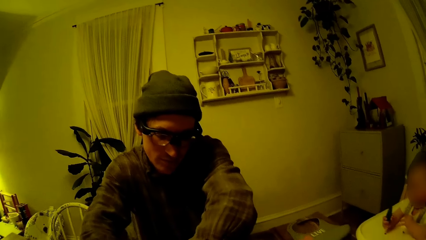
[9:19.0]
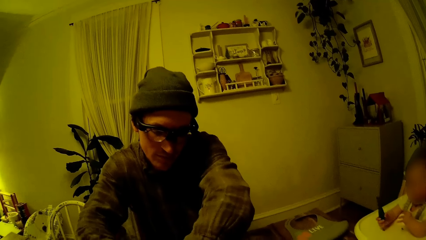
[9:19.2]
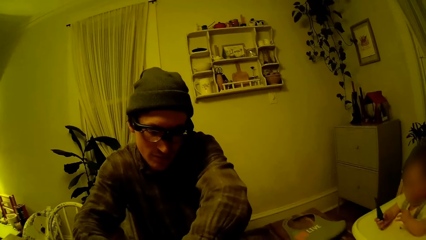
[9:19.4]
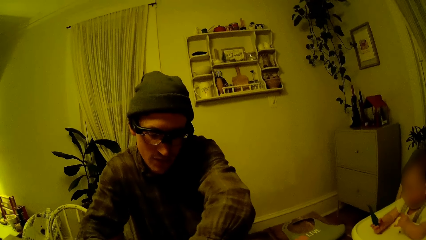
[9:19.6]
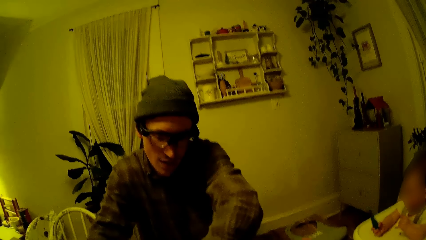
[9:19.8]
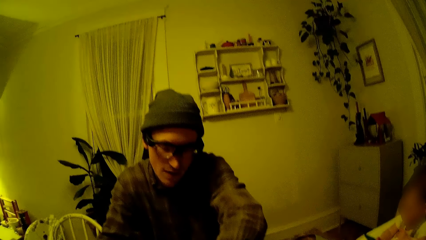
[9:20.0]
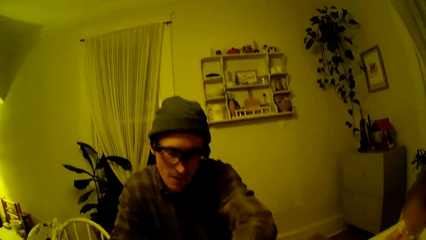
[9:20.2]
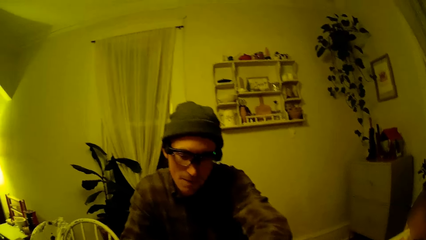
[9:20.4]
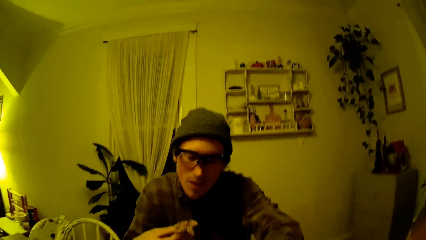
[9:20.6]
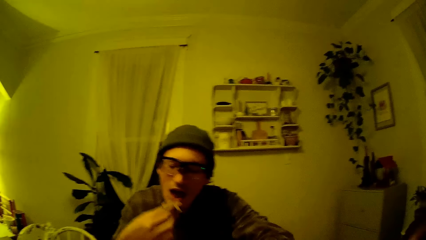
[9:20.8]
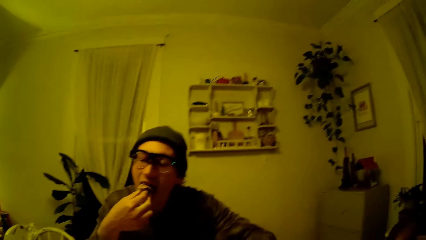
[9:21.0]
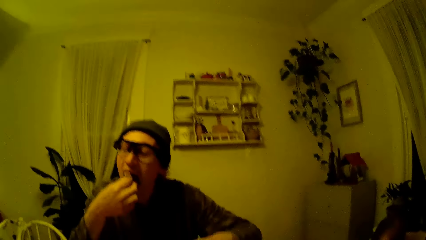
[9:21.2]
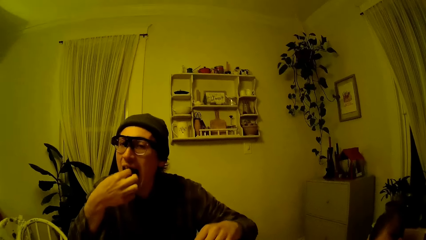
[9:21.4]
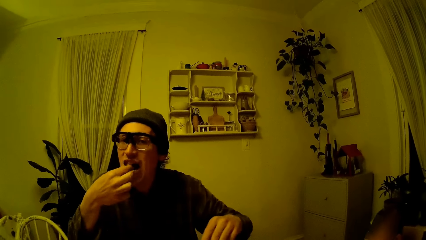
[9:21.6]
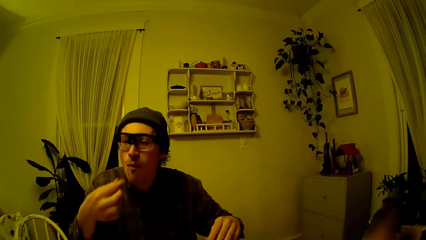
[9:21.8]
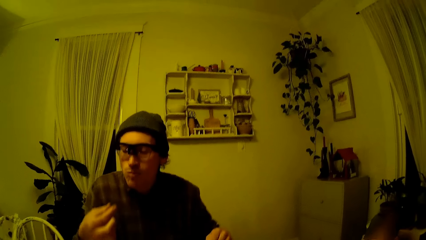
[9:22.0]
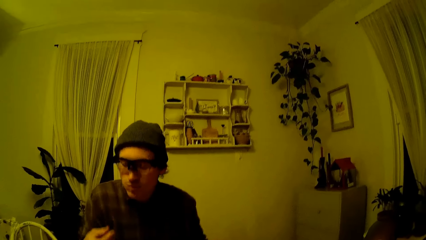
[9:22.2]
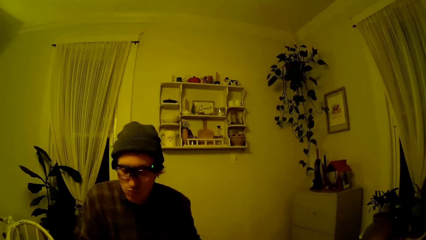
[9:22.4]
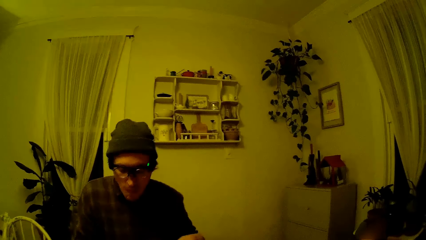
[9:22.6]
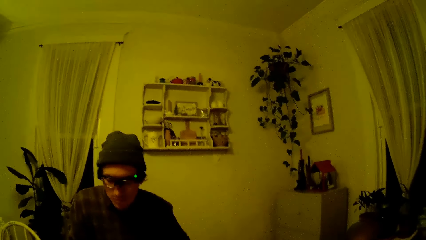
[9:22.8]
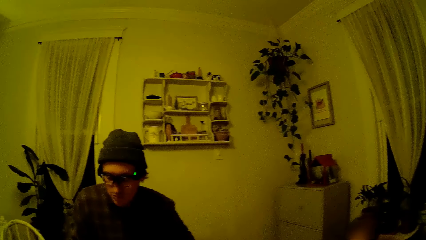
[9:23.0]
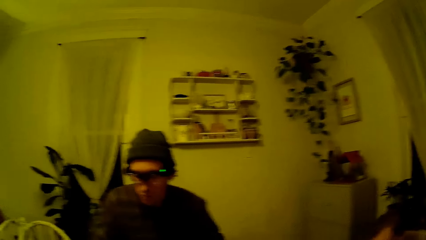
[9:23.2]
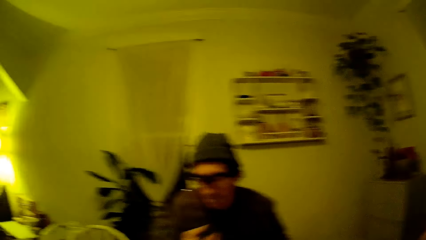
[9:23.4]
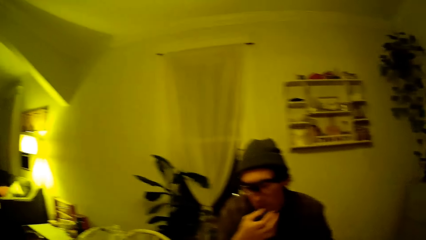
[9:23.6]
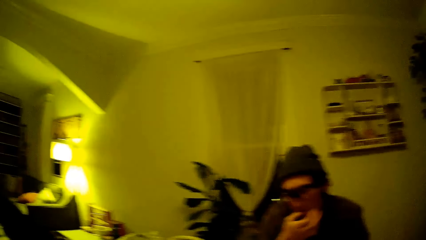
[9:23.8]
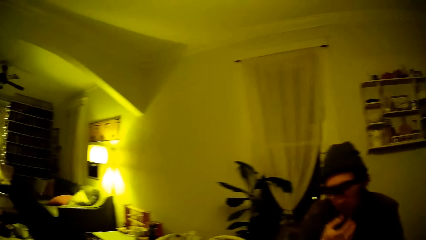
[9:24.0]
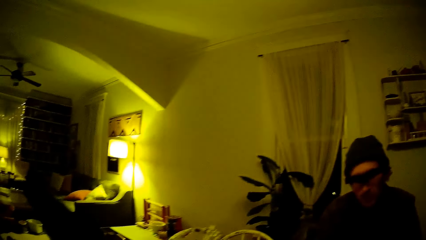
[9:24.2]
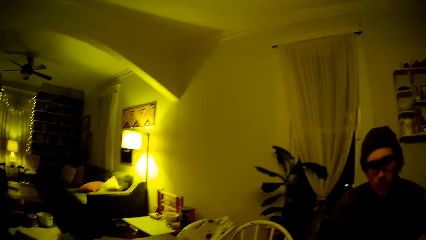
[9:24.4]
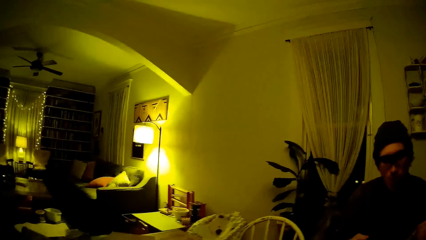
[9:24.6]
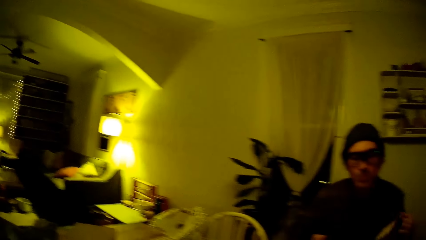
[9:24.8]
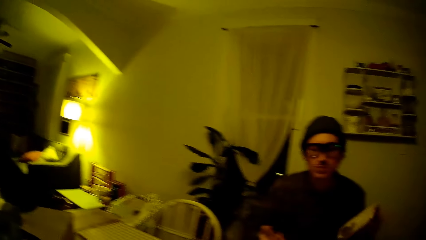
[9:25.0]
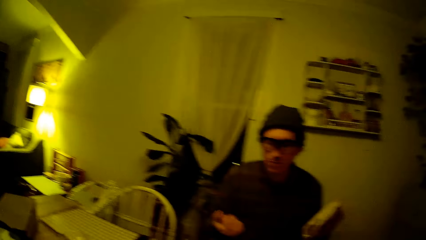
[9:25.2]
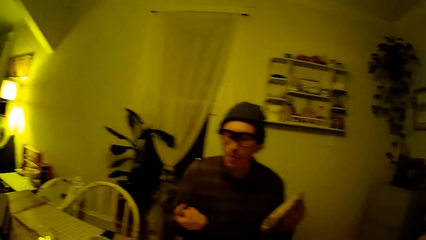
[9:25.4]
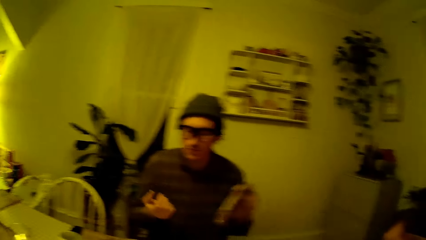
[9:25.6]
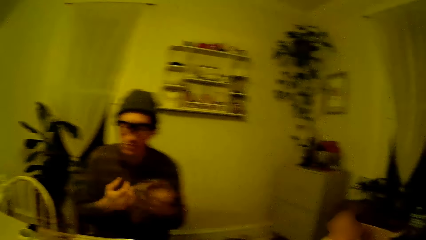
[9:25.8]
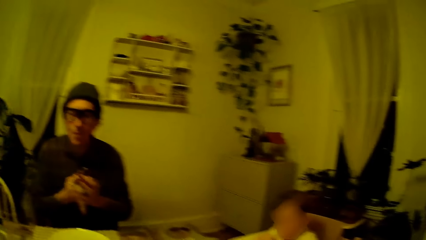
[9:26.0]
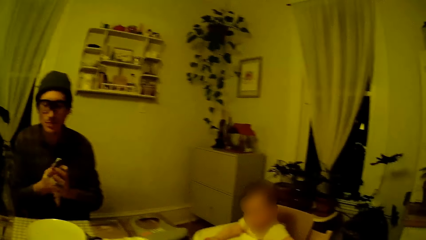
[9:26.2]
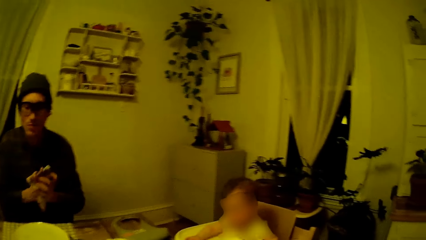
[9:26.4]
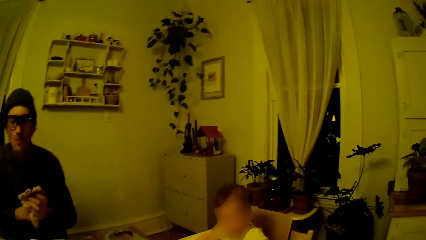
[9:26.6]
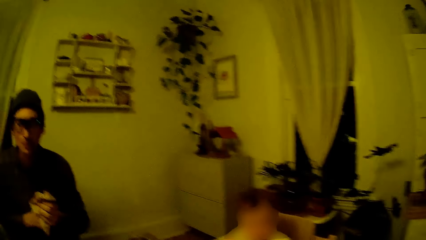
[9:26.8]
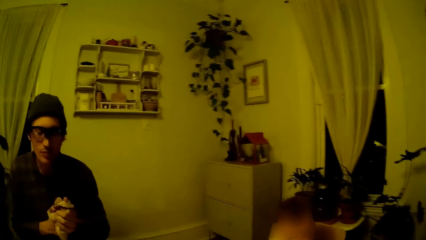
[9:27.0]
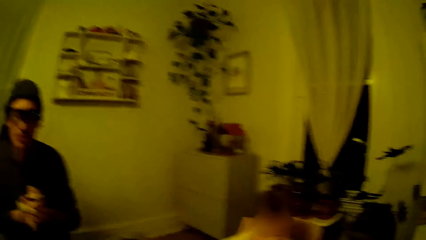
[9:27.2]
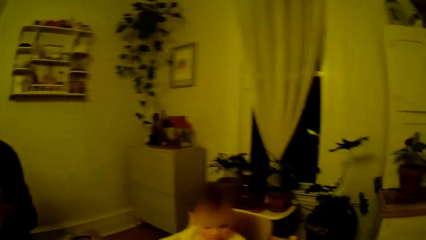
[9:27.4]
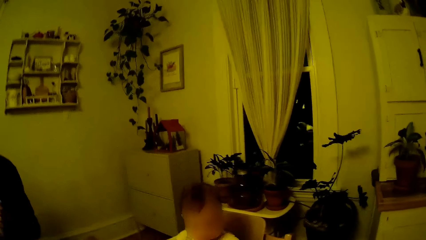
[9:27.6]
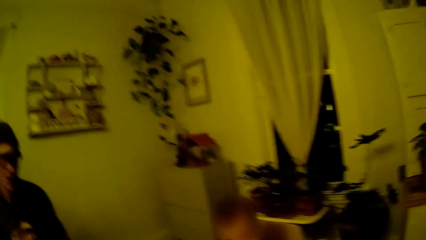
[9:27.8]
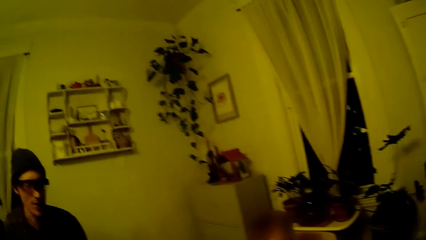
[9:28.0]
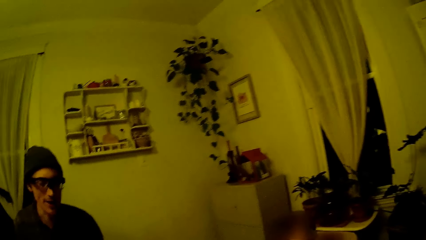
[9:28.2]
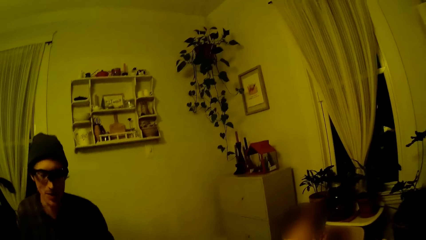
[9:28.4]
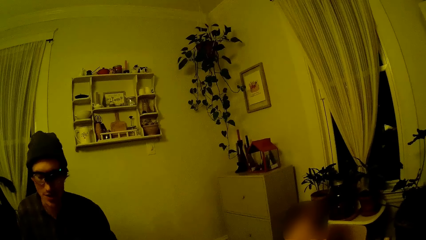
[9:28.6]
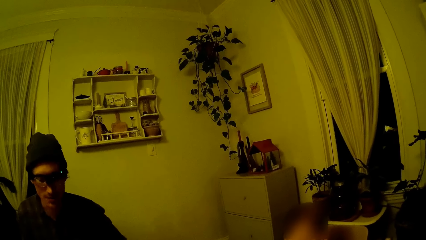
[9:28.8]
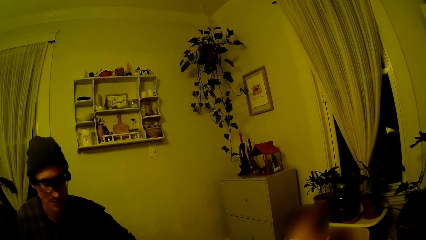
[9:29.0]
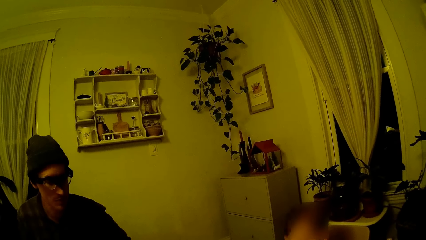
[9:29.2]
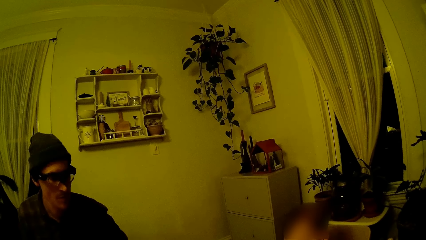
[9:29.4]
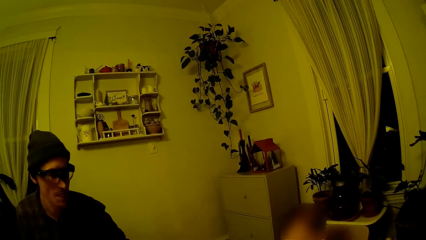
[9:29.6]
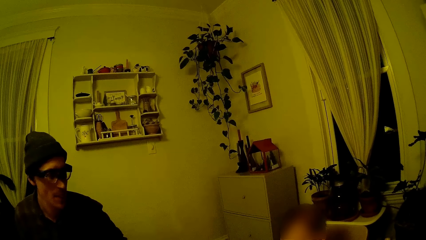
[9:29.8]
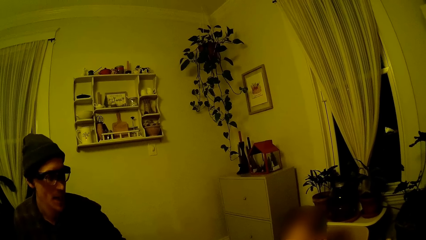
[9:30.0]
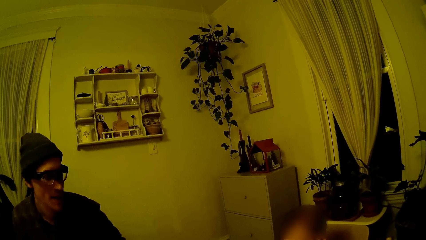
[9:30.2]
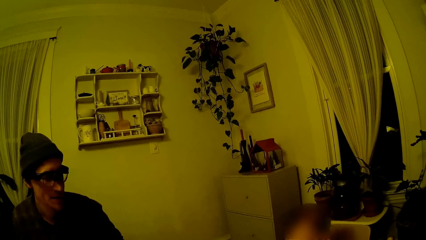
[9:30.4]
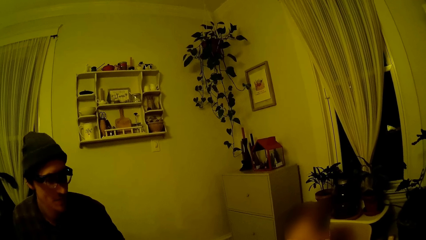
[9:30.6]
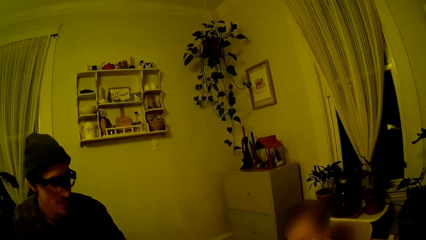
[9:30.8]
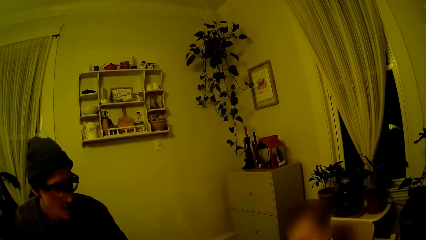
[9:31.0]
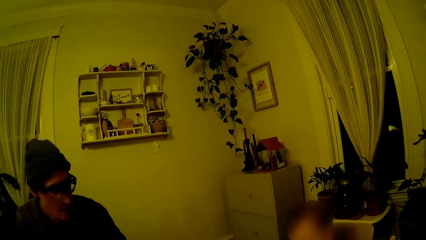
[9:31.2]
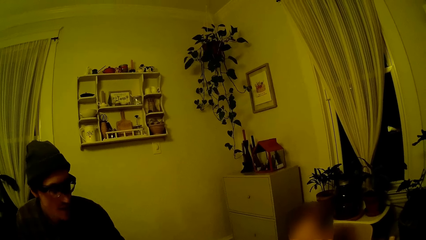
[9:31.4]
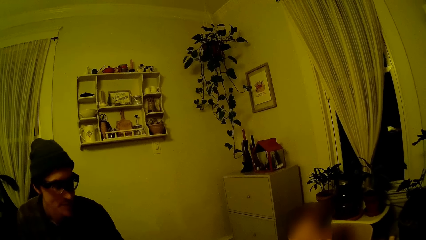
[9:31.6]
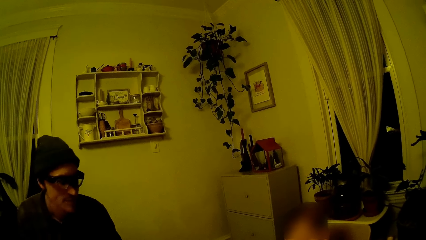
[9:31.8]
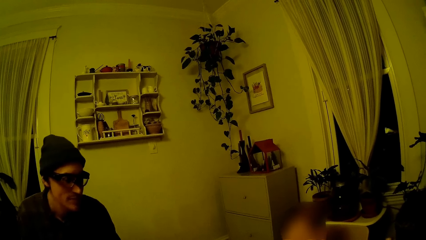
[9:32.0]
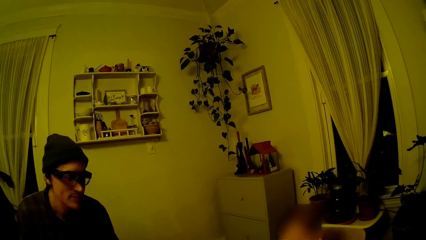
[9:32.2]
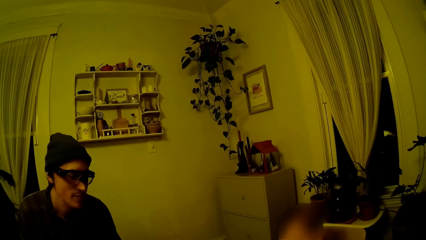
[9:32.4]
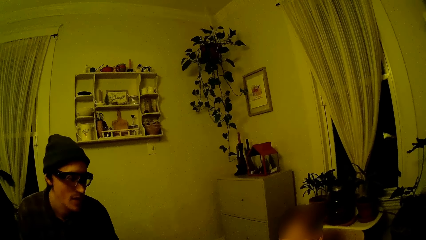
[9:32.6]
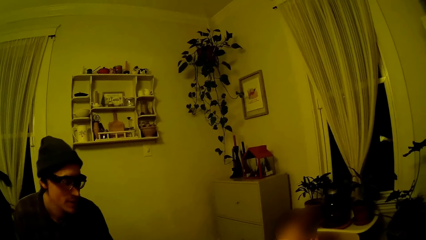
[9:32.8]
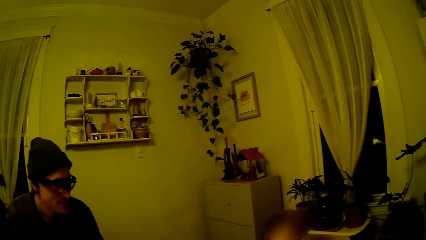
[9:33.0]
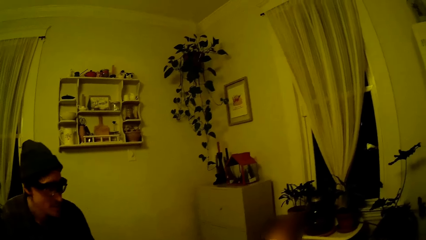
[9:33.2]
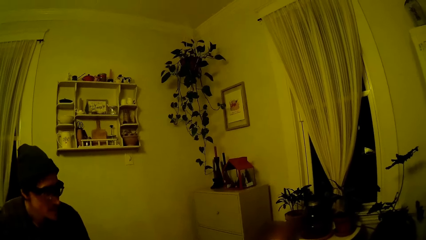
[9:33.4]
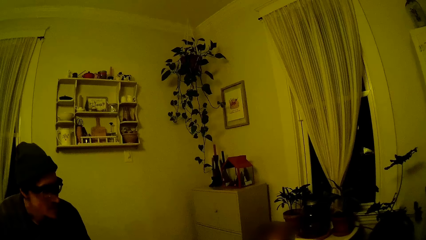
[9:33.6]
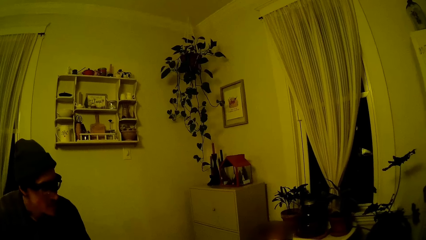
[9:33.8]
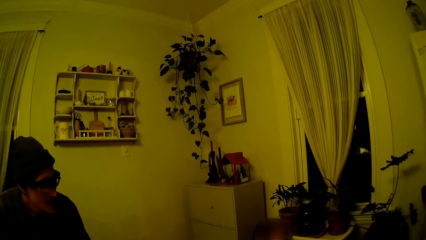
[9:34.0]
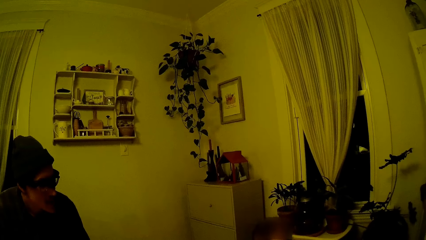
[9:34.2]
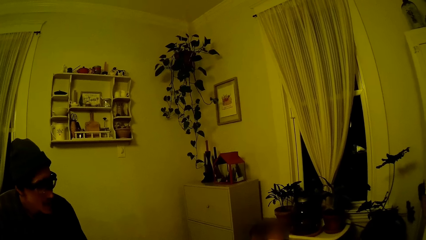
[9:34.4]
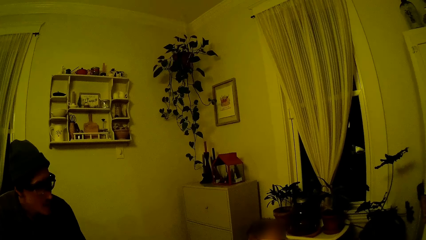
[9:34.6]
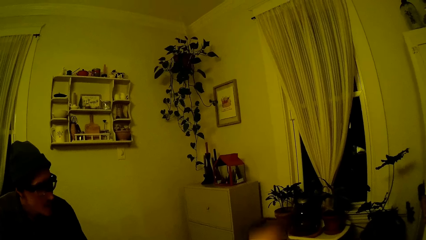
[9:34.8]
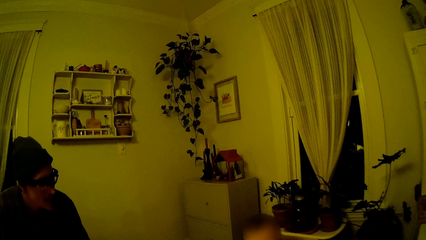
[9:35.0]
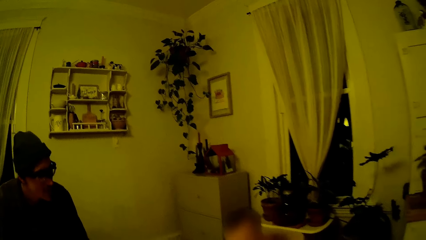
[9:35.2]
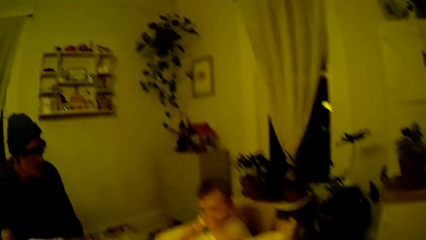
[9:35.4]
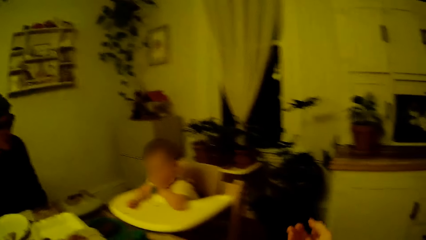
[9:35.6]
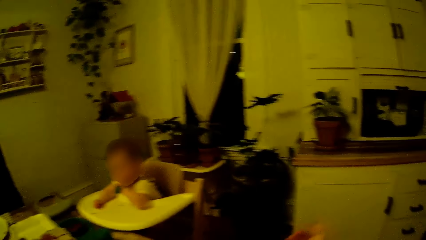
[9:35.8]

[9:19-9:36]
The man eats the pancake or meat with his right hand. The man licks his right thumb. The camera wearer looks around. The man holds a napkin in his left hand and cleans his right hand with the napkin. The man folds his hands. The man converses with a child.
